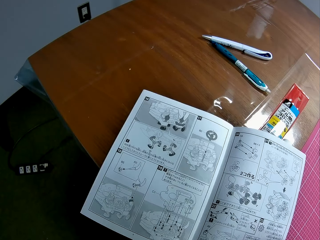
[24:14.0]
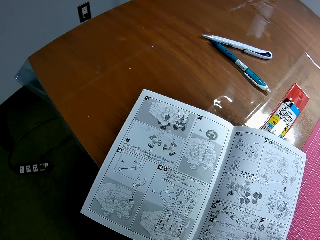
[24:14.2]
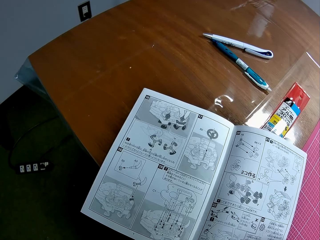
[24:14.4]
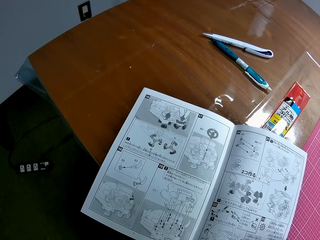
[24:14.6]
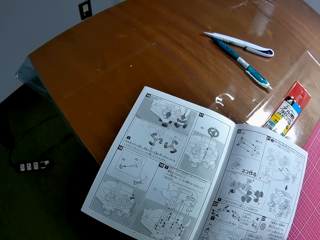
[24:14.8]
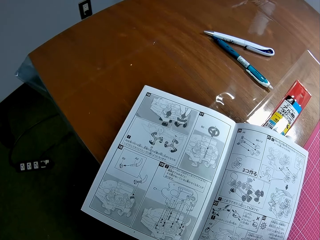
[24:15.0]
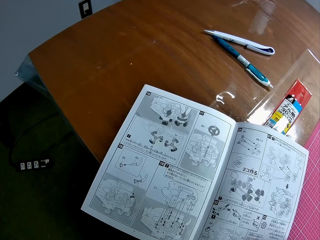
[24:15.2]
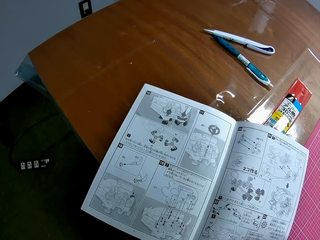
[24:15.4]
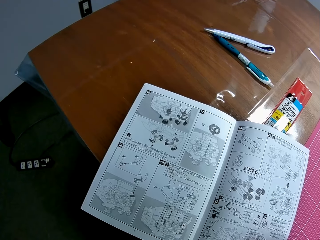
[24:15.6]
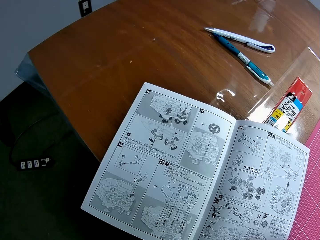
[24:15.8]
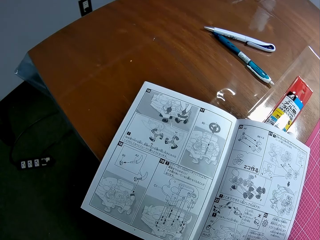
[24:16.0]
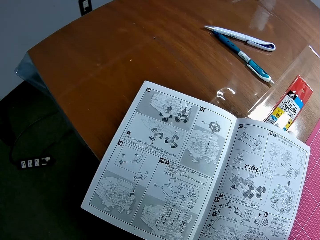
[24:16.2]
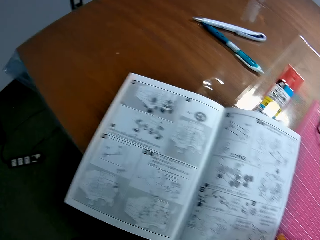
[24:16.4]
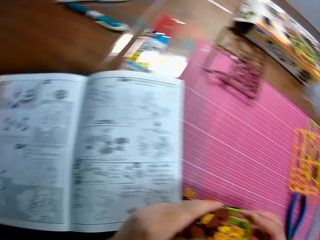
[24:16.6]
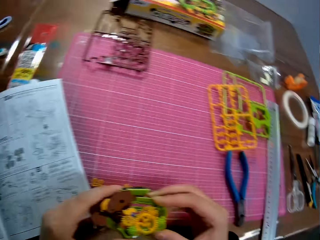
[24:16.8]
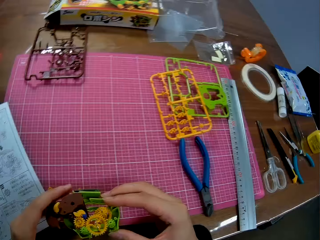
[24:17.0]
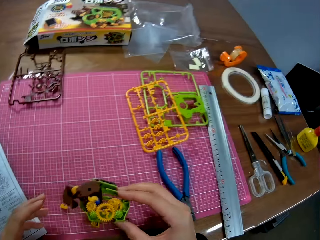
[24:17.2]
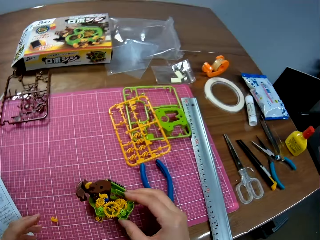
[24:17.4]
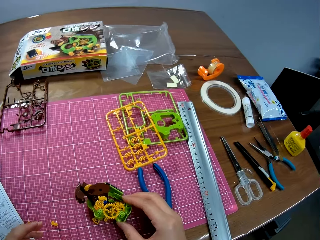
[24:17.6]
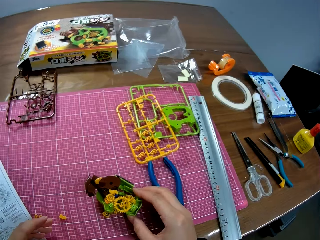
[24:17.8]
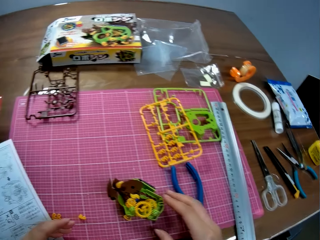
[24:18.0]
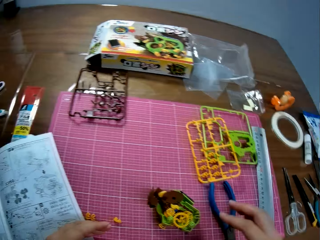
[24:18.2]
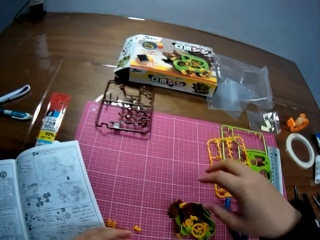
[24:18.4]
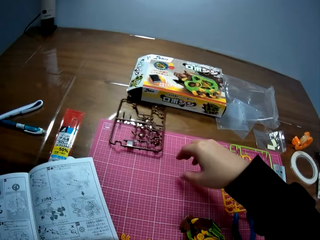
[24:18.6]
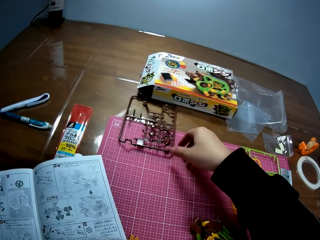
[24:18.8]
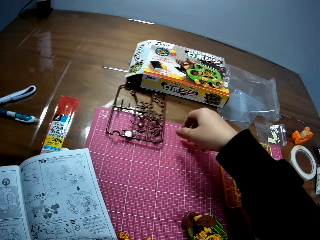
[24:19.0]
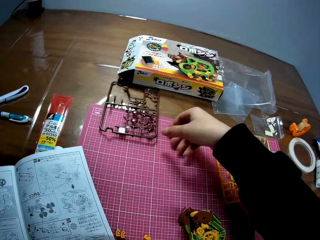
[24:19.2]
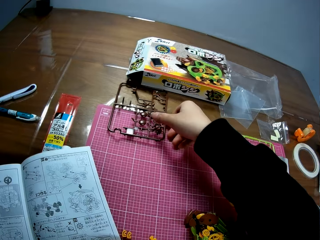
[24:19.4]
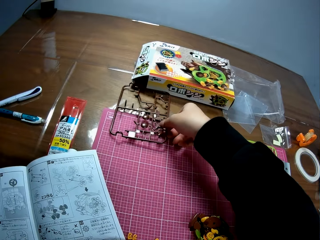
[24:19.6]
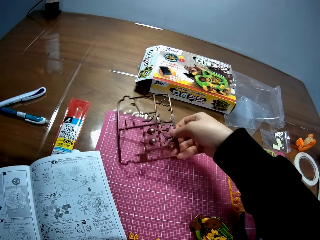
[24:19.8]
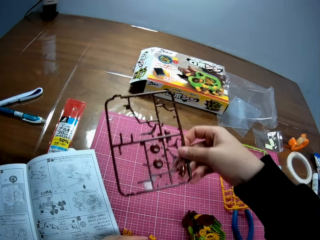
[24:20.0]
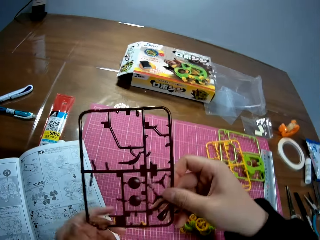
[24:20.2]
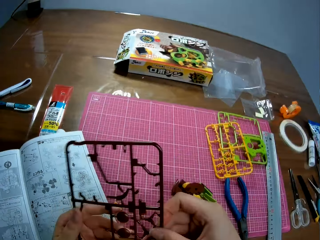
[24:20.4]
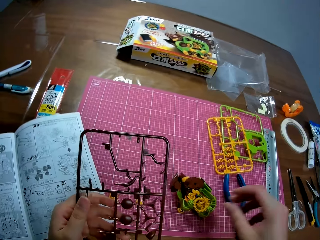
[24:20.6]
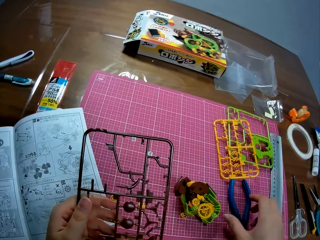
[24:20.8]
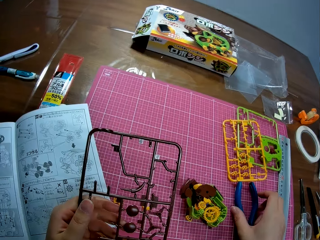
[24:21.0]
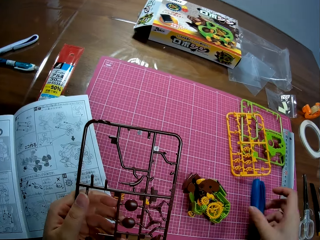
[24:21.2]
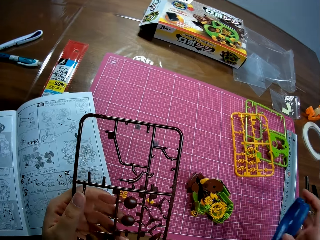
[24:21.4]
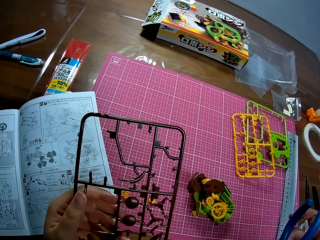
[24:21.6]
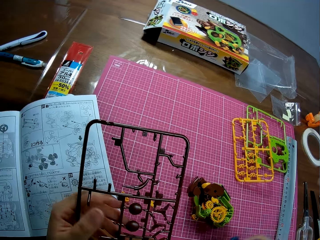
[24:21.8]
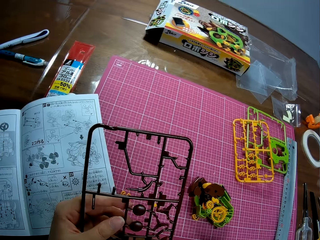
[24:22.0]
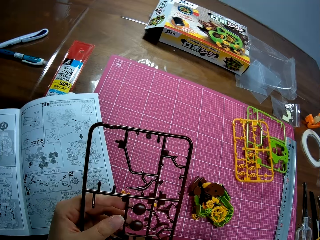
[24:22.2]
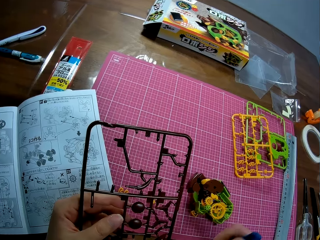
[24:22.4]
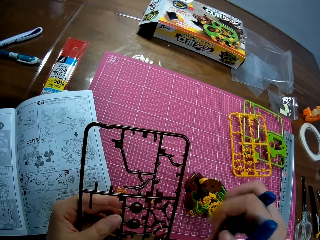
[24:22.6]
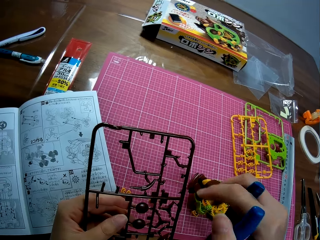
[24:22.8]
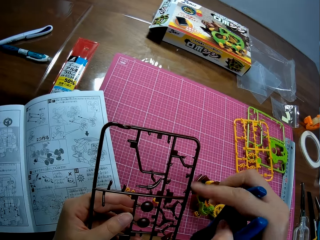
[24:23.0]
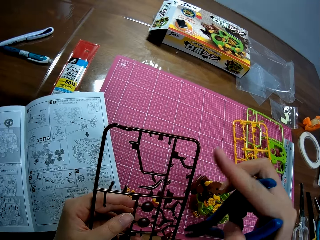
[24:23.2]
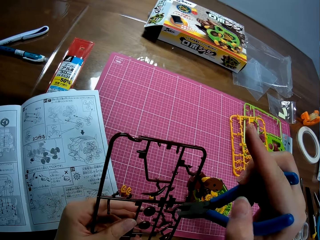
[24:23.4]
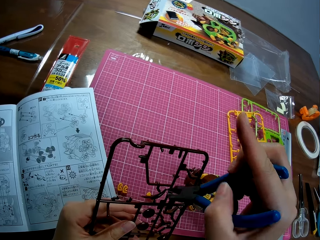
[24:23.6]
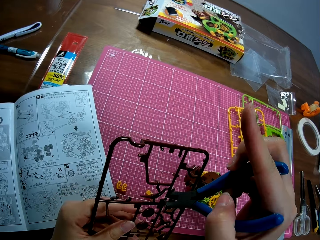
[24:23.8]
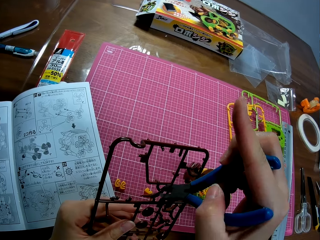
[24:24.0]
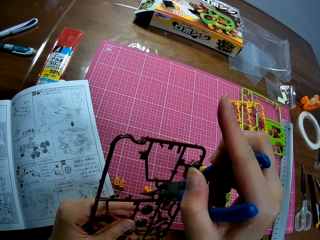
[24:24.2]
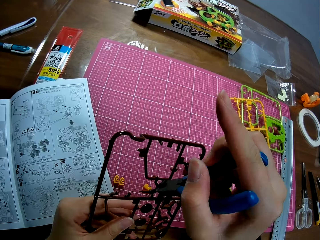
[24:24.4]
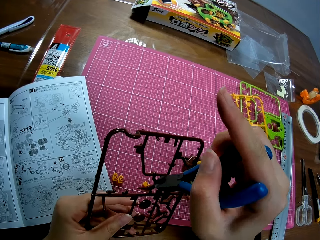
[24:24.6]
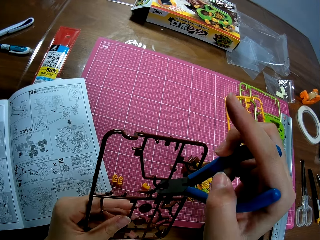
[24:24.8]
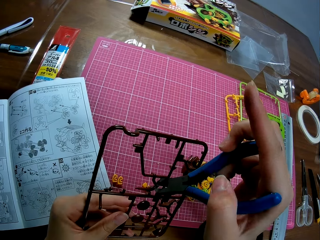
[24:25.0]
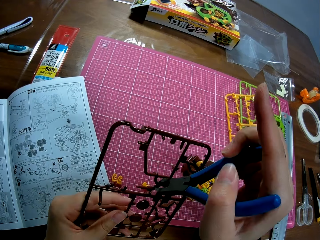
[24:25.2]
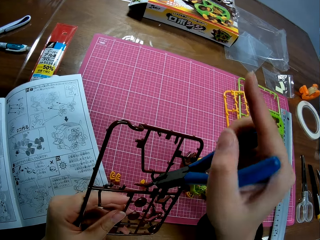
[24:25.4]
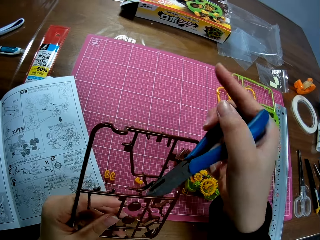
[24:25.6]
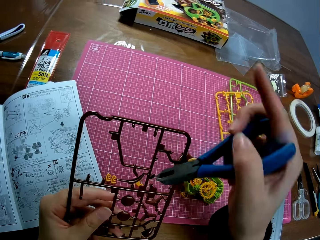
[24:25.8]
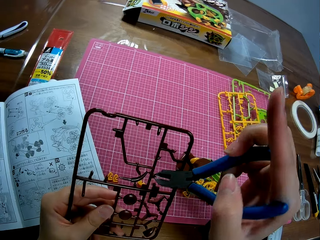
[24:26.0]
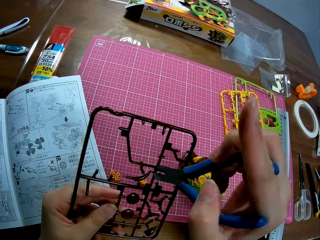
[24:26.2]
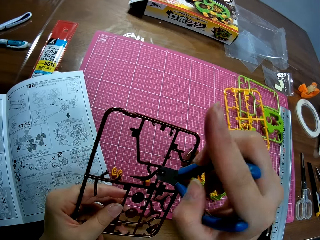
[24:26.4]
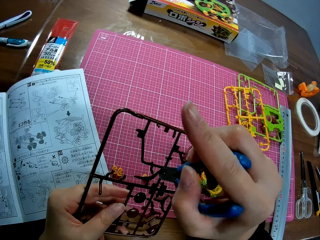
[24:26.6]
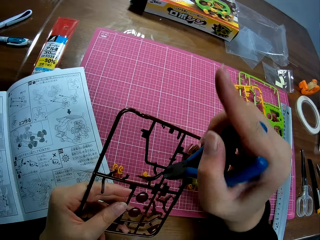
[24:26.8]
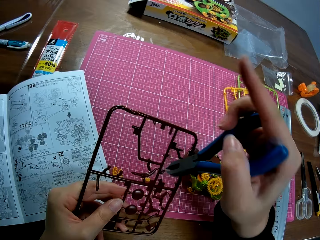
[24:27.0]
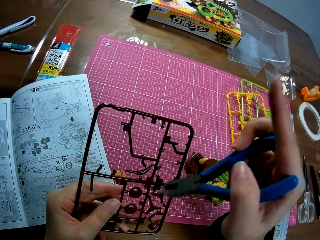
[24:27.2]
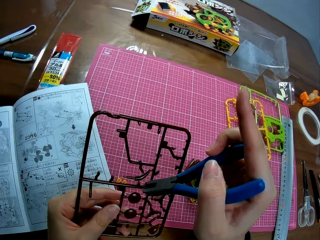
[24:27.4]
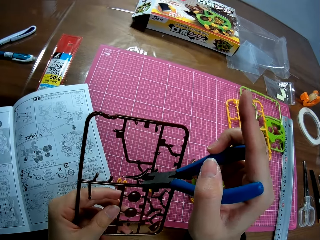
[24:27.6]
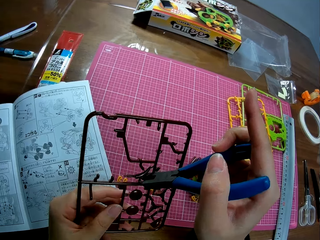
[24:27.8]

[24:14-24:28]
The camera wearer drops the craft on the table. They pick another craft piece from the table. They pick up the pliers from the table. They cut the craft piece with the pliers.

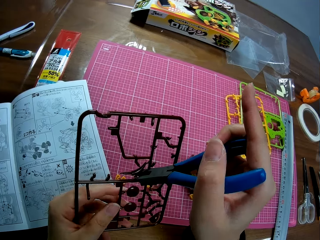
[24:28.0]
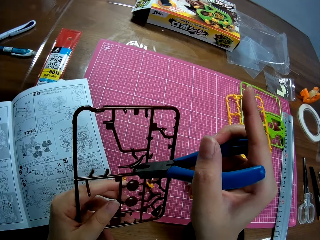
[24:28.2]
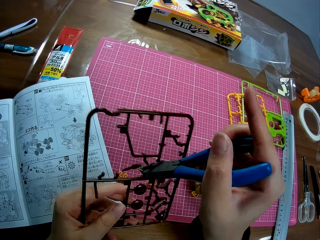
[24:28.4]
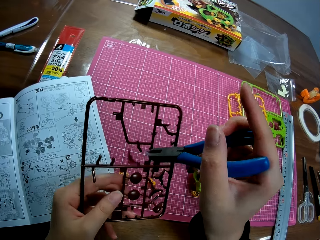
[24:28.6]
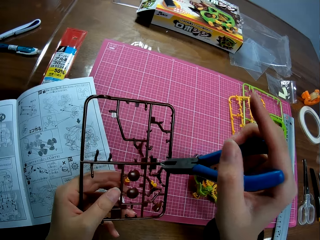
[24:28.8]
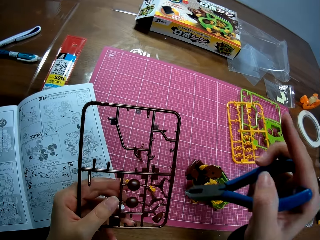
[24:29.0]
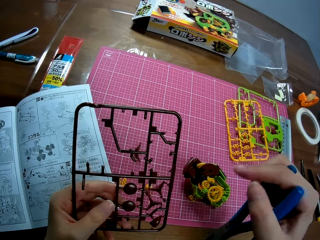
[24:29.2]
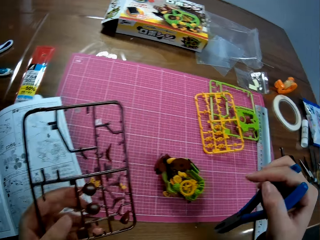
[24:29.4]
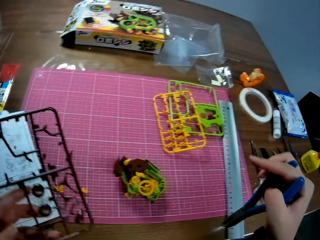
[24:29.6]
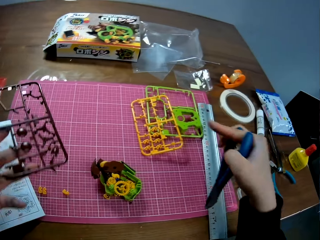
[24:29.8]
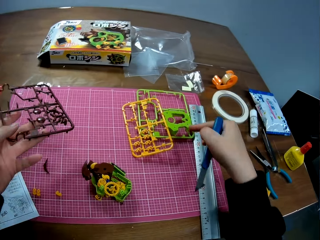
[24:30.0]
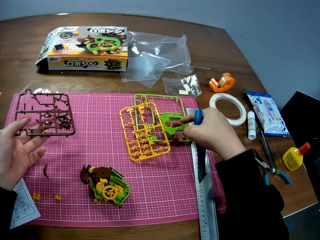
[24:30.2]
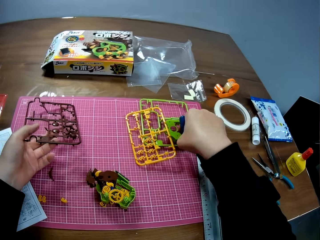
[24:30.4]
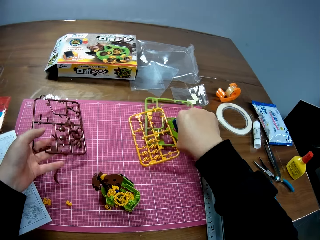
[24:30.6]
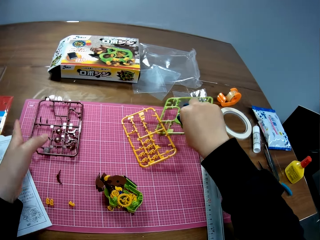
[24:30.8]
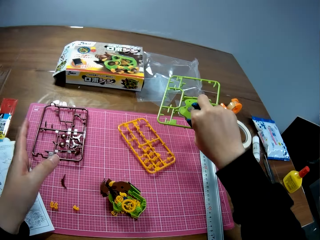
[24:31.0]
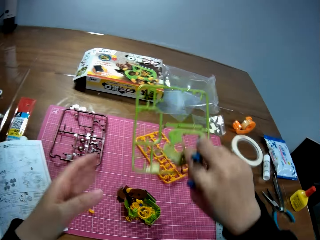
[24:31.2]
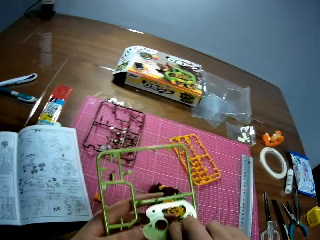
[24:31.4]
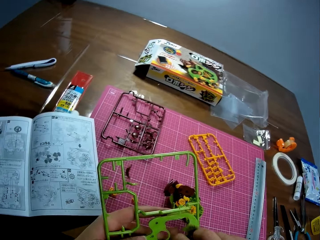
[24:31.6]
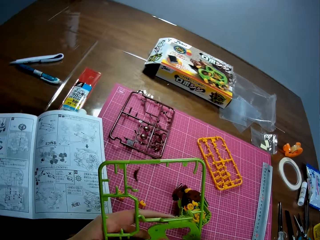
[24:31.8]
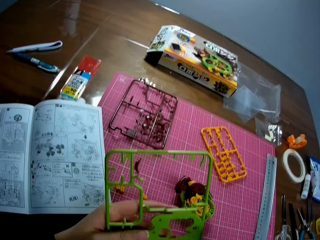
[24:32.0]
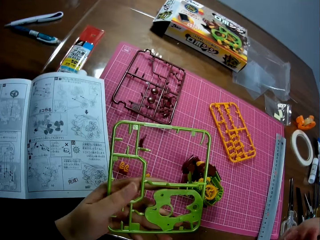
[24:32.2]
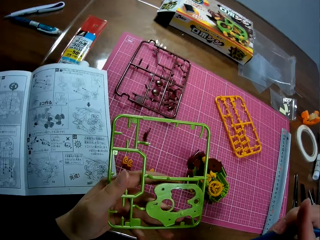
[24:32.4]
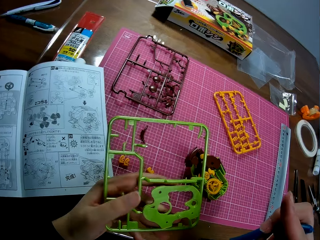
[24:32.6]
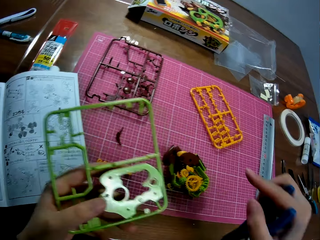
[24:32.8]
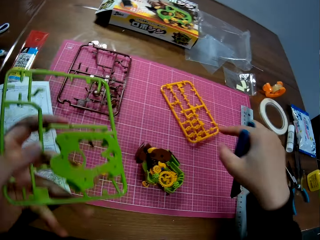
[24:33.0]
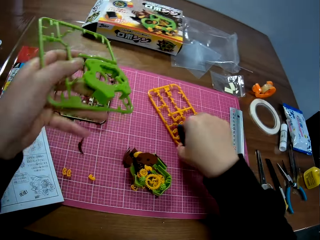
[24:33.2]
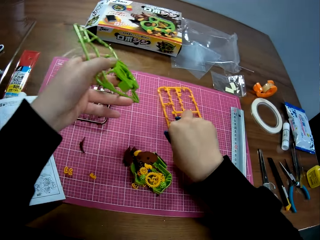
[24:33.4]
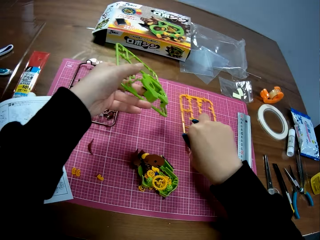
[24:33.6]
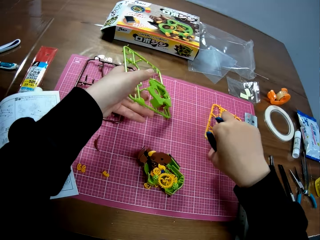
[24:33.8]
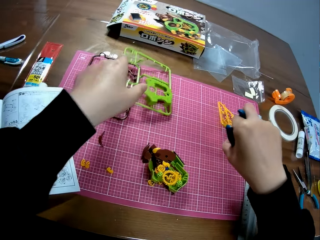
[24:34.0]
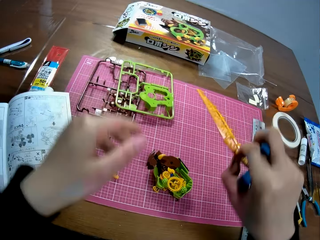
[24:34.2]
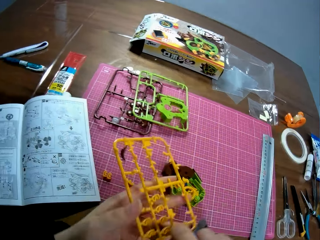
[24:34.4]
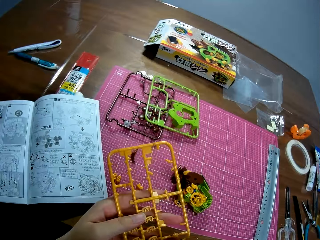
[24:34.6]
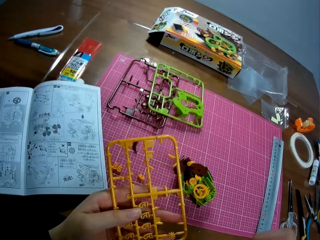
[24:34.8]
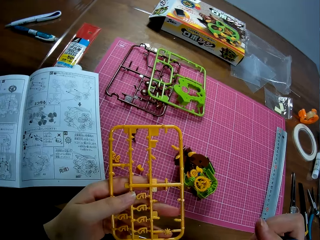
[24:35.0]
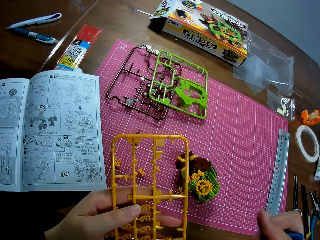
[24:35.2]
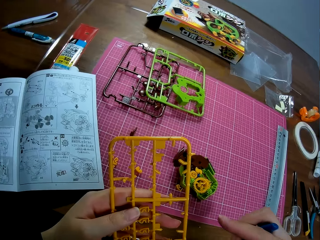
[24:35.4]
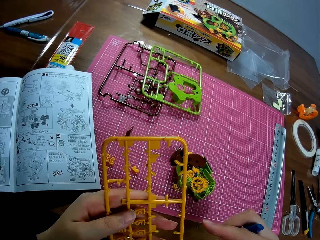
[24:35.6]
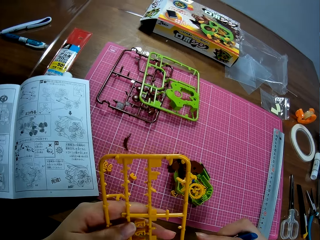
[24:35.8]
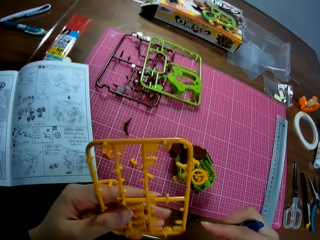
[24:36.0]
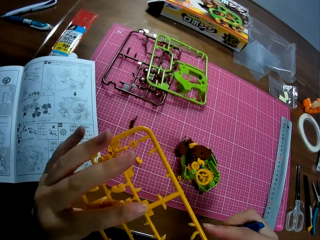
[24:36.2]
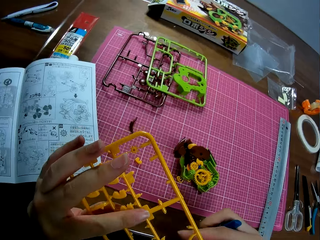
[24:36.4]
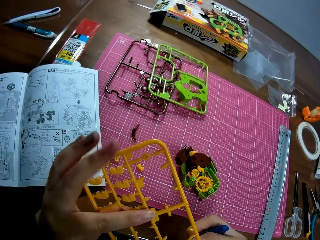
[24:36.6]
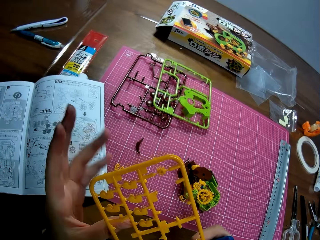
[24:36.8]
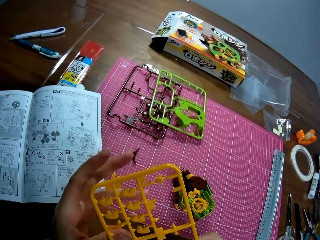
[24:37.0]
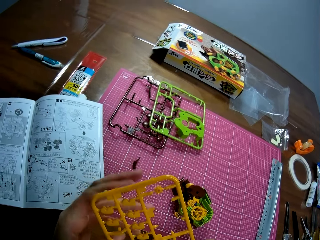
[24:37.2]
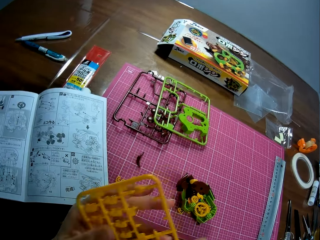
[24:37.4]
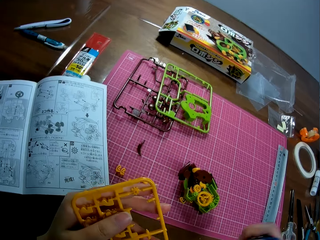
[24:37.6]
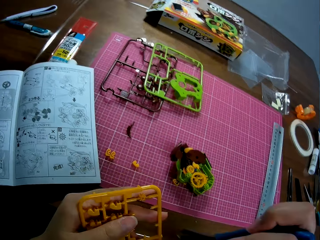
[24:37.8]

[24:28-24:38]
The camera wearer drops the craft piece on the table. They pick up a third craft piece from the table. They put the plastic model on the cutting mat. They exchange the third craft piece with the first craft piece. They pick another plastic model. They turn the craft piece around.
